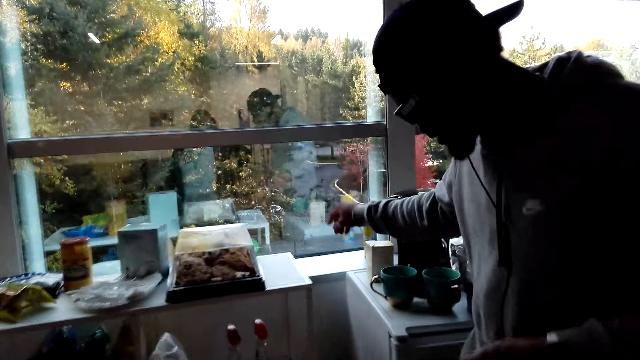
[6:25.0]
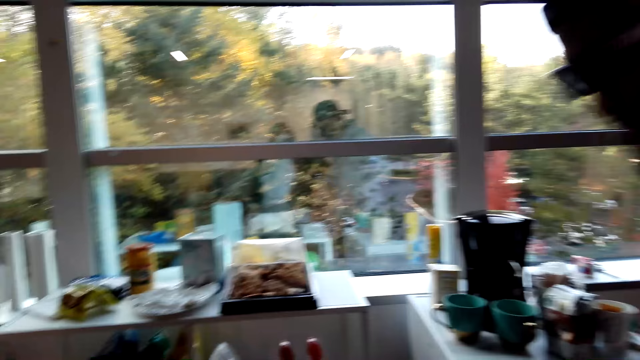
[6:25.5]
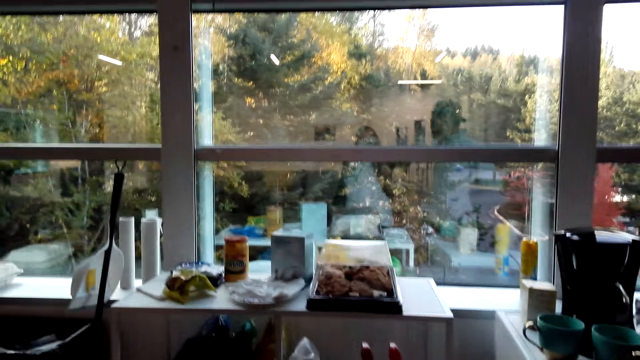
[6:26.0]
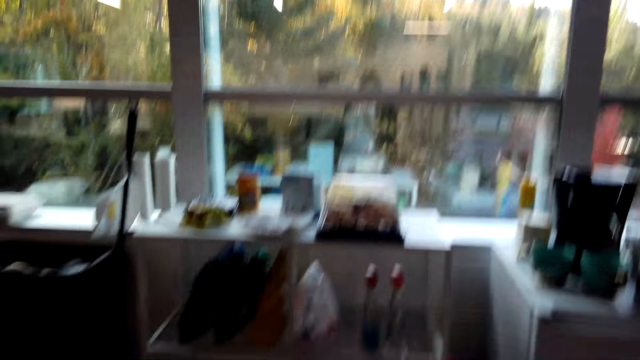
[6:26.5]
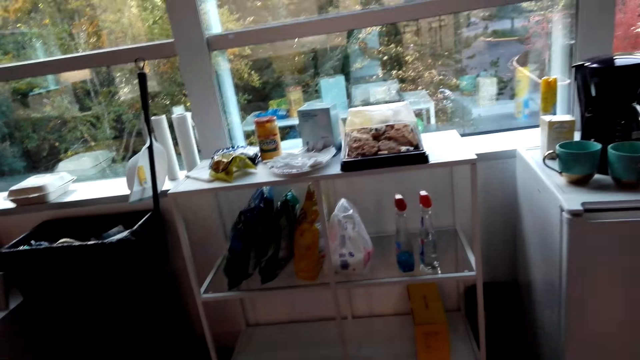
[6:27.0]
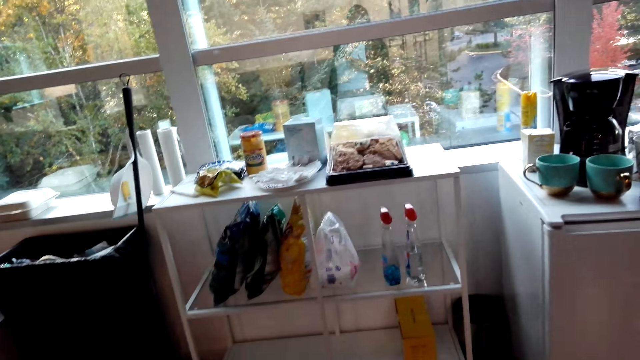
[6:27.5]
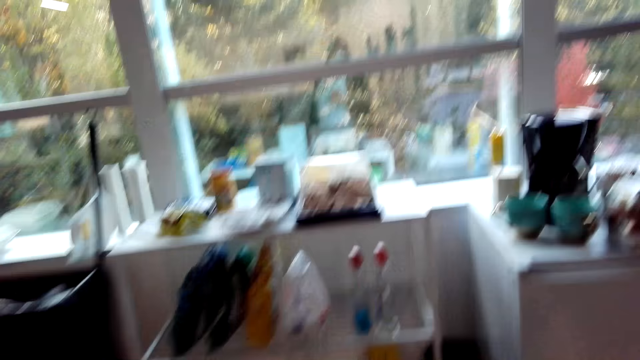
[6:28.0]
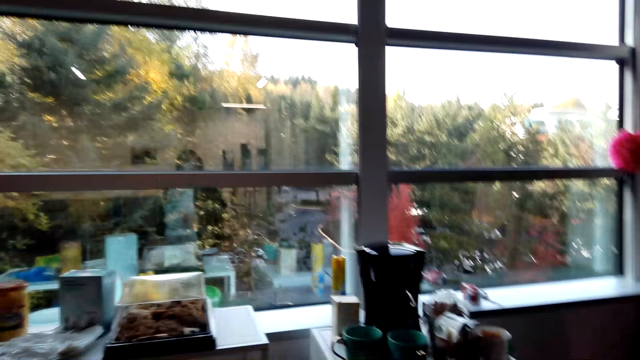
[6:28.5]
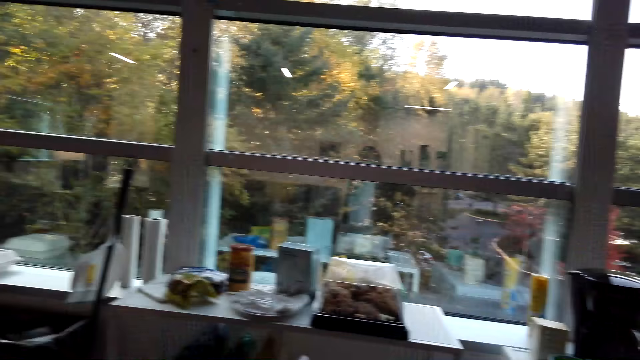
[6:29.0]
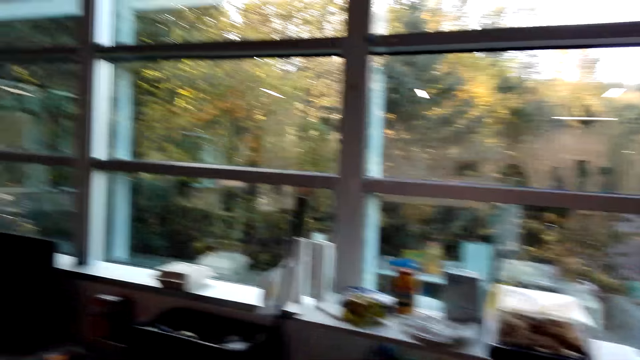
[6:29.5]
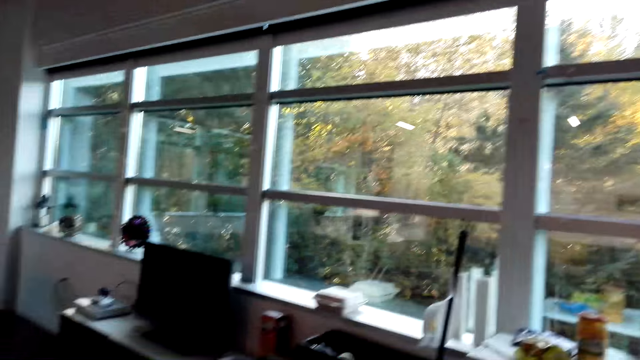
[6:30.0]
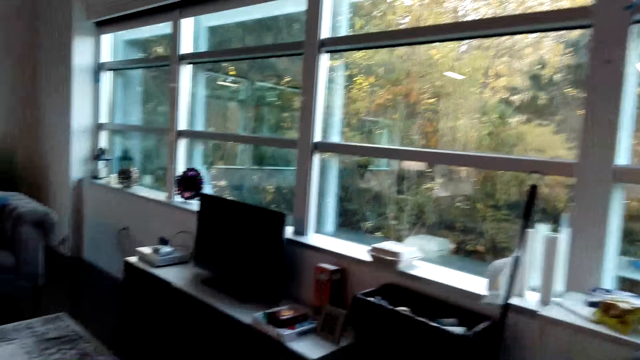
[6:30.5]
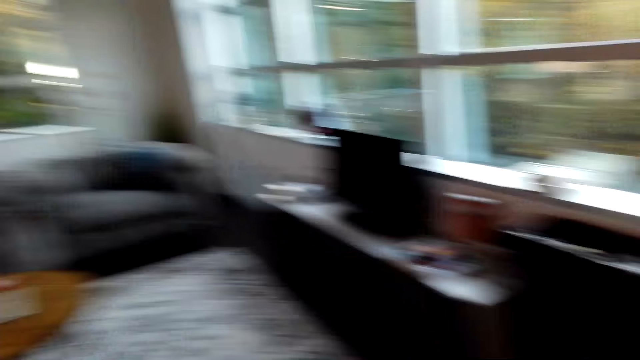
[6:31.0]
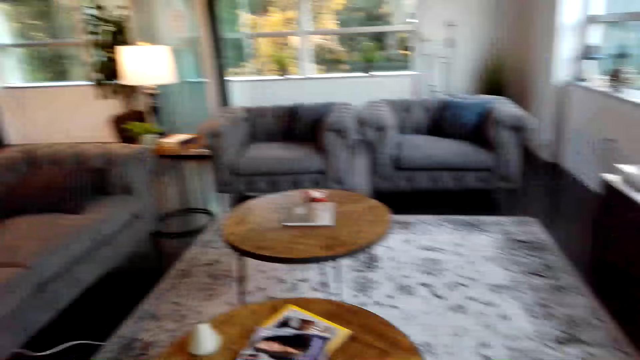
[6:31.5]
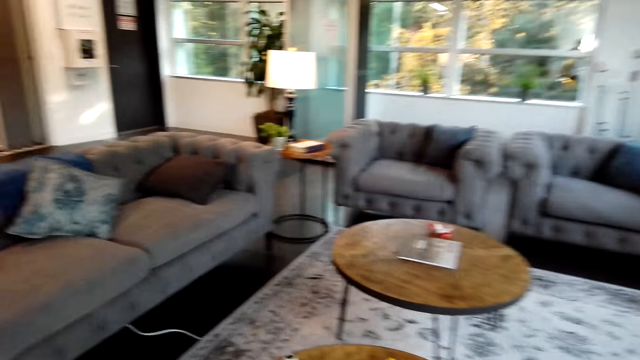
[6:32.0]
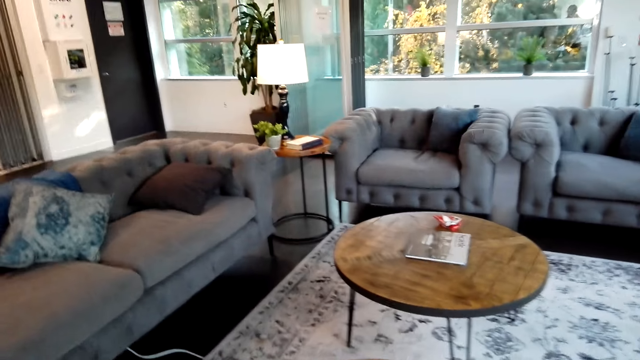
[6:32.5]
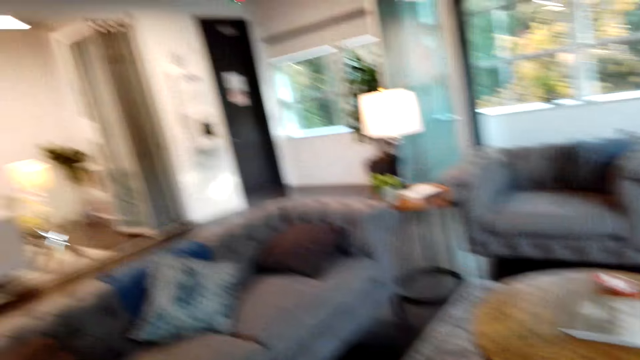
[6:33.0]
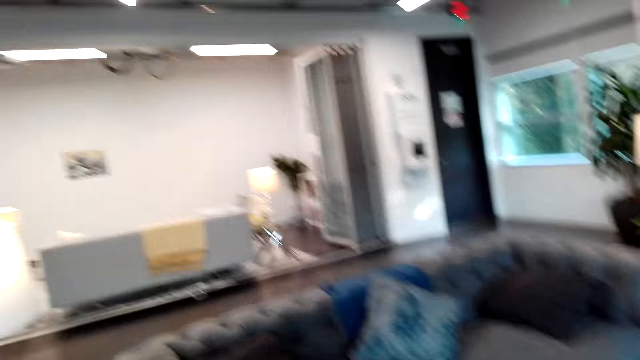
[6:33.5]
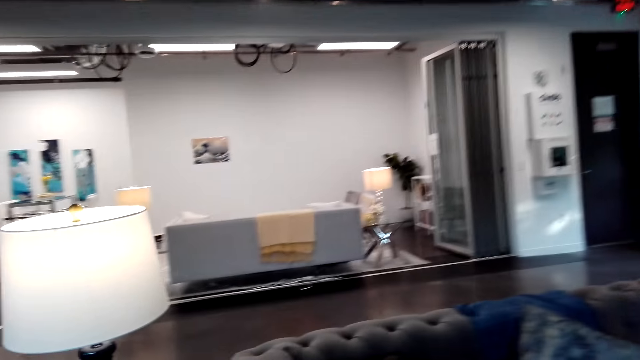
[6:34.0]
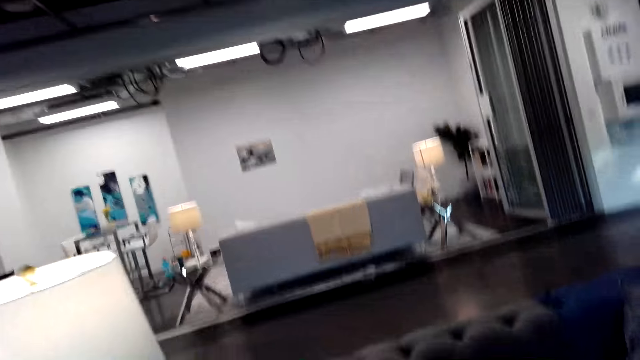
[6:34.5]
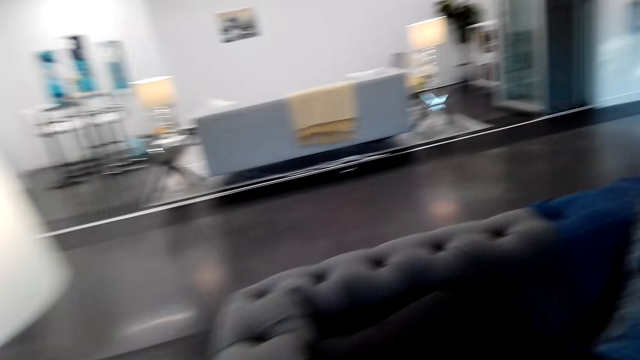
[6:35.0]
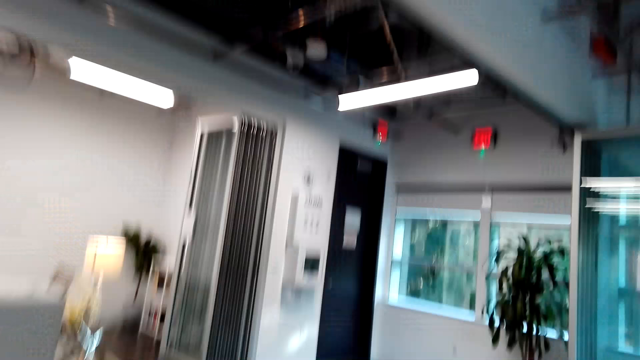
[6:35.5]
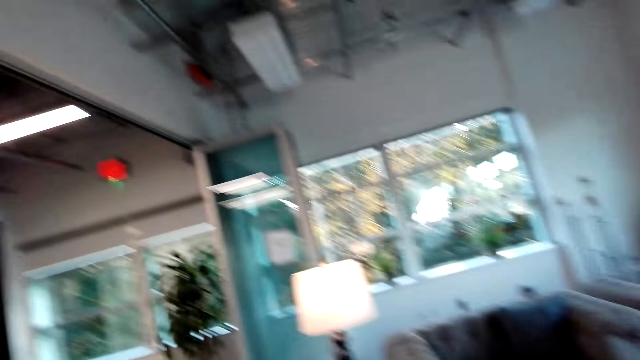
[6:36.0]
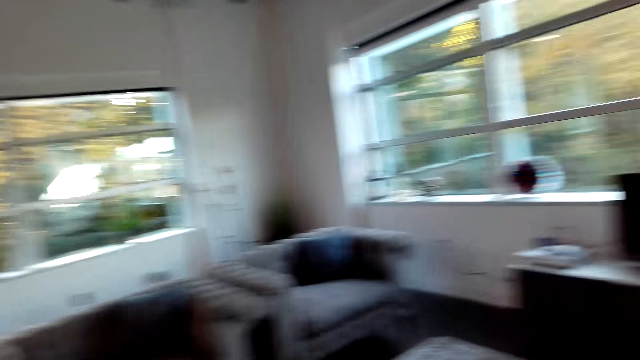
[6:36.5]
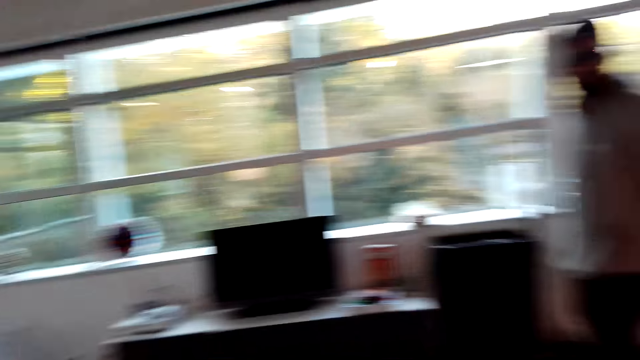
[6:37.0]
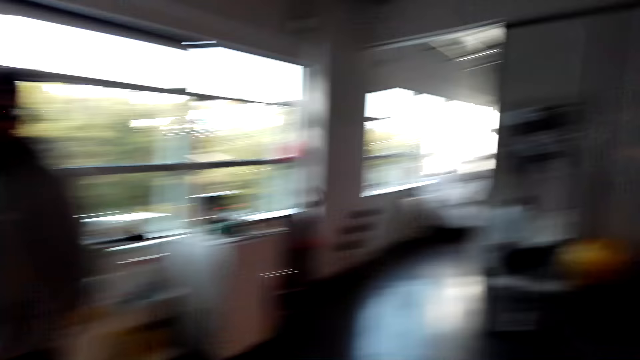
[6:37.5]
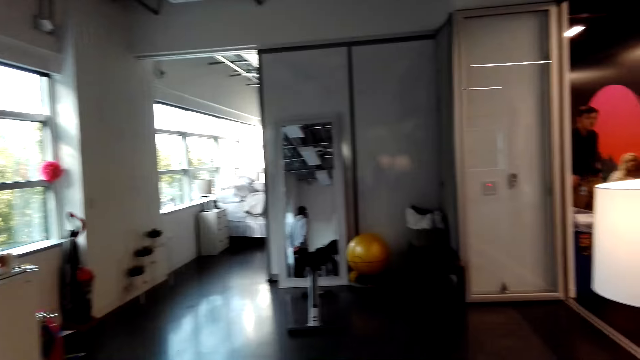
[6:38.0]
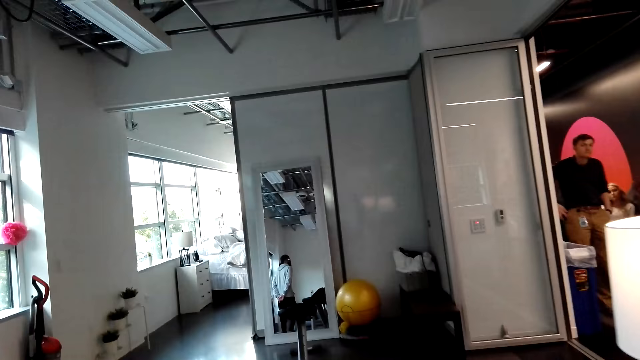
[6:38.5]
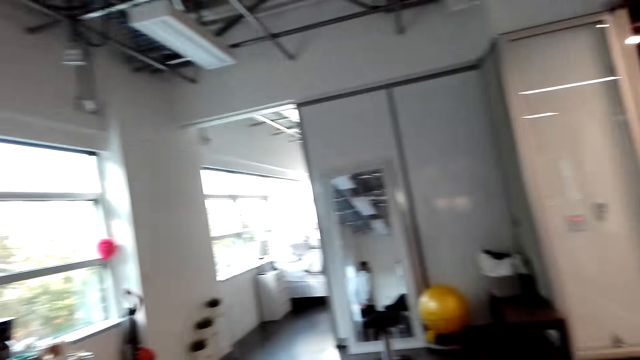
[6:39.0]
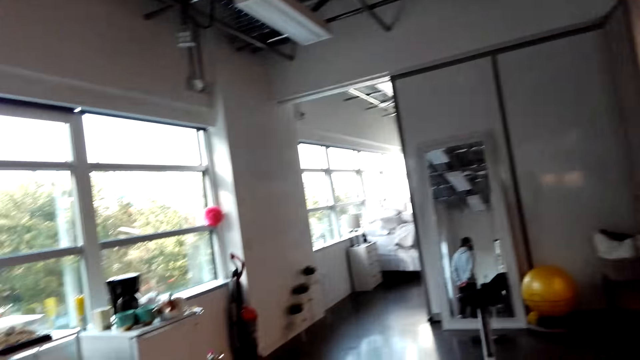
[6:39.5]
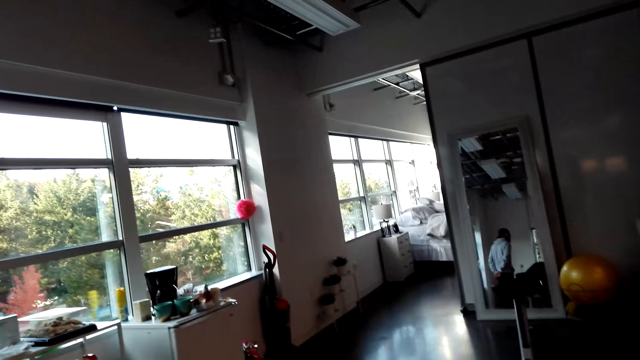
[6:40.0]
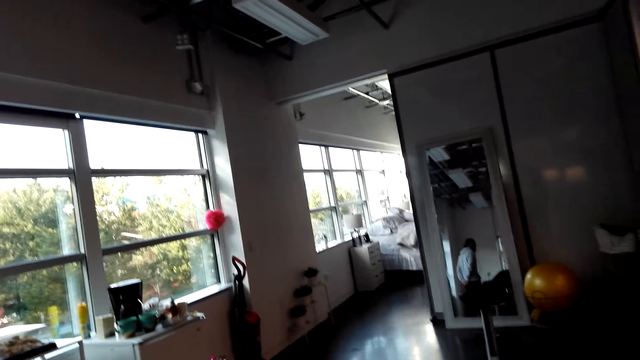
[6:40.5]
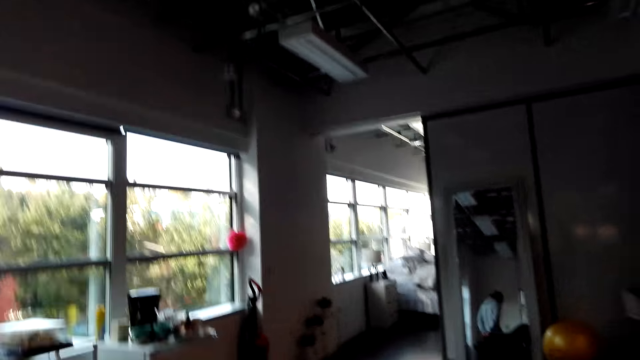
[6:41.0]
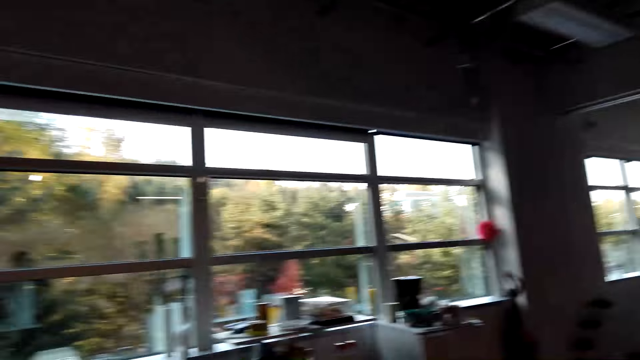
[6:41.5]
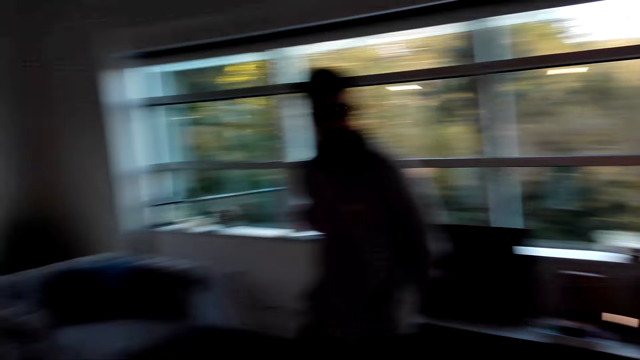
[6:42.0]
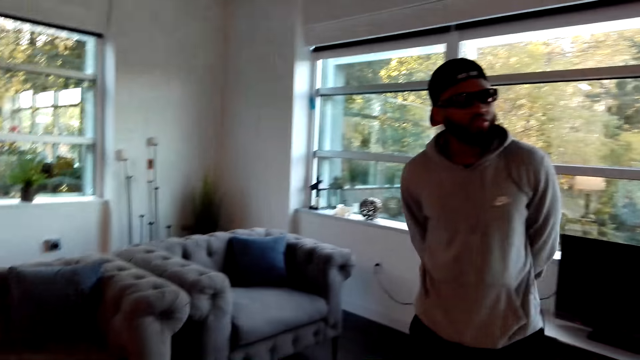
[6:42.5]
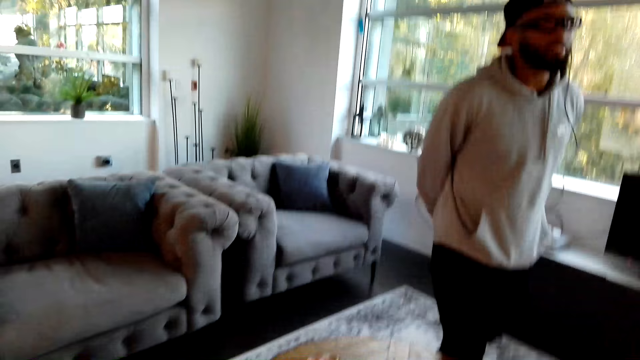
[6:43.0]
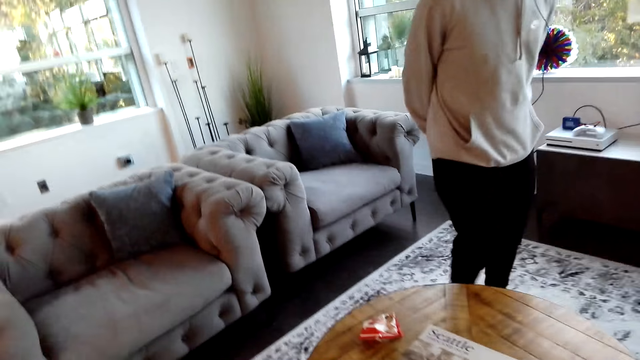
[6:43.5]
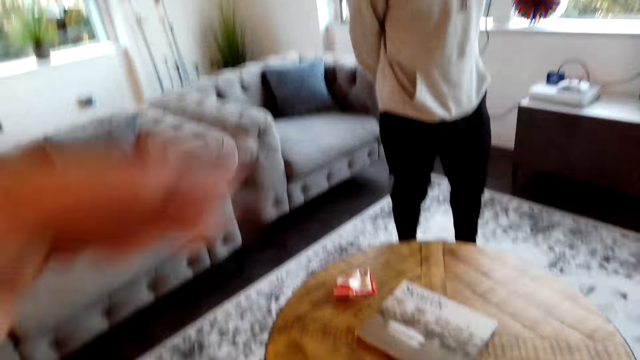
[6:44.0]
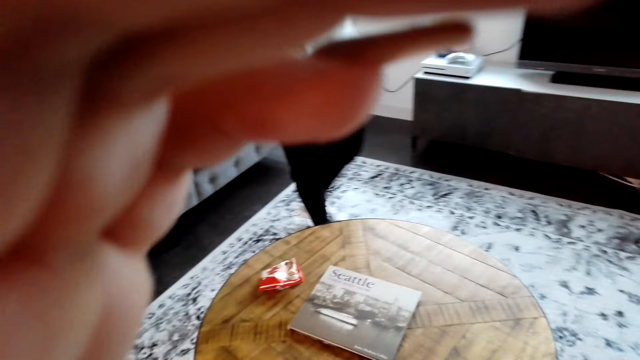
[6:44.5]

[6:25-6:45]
A man points at the tray. The camera wearer talks to the man. They look around the apartment. They walk around the apartment. They look around the apartment. The man stands in the room. The camera wearer touches the body camera.
